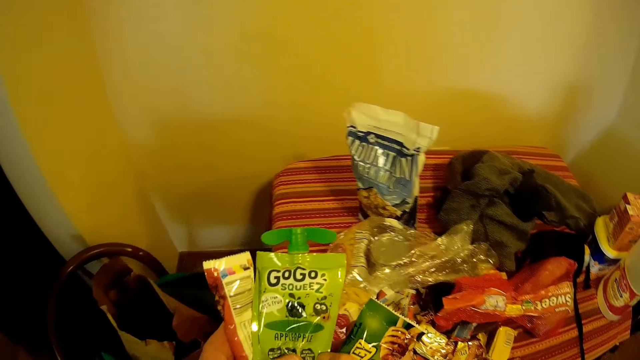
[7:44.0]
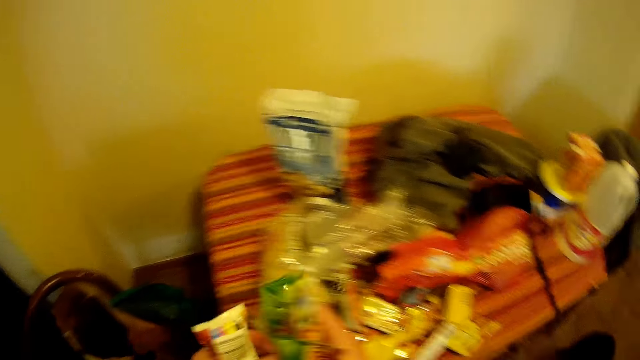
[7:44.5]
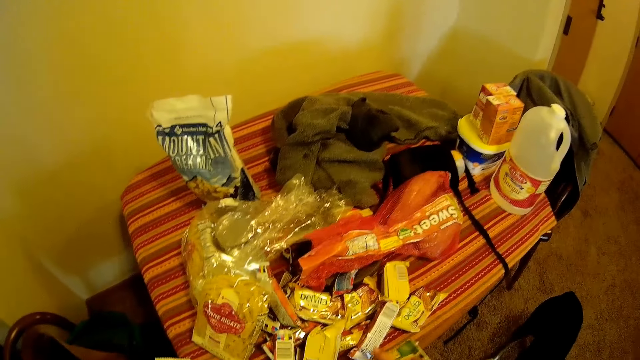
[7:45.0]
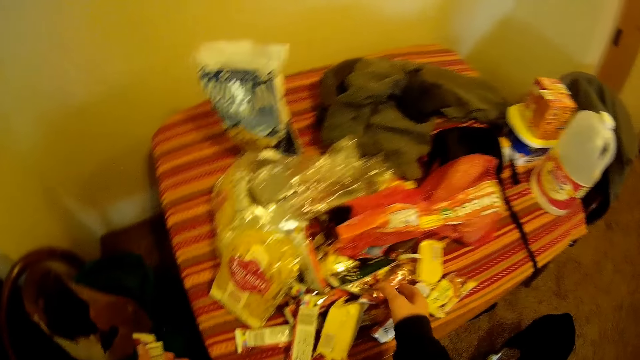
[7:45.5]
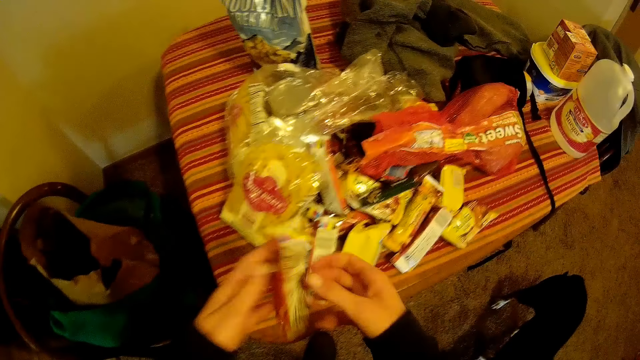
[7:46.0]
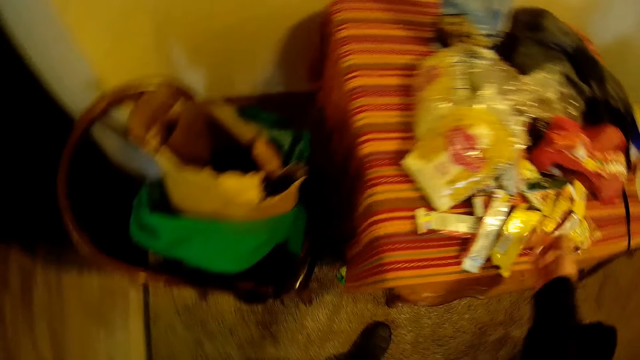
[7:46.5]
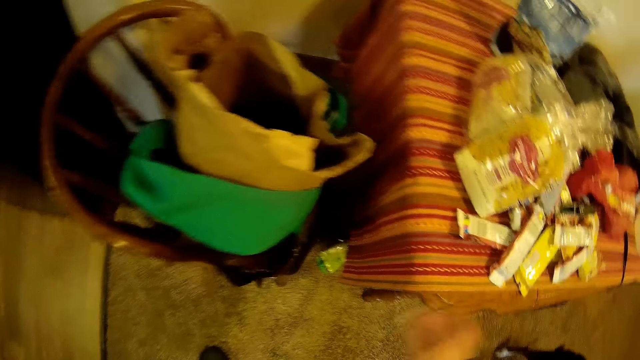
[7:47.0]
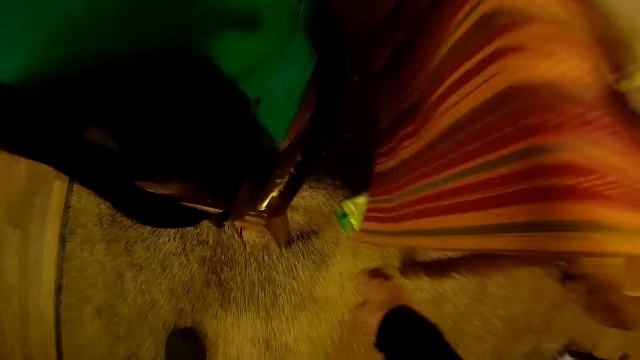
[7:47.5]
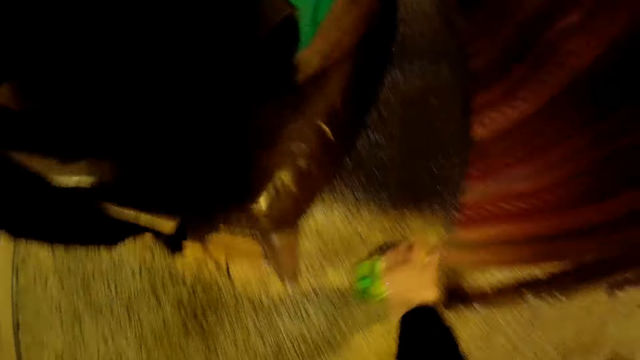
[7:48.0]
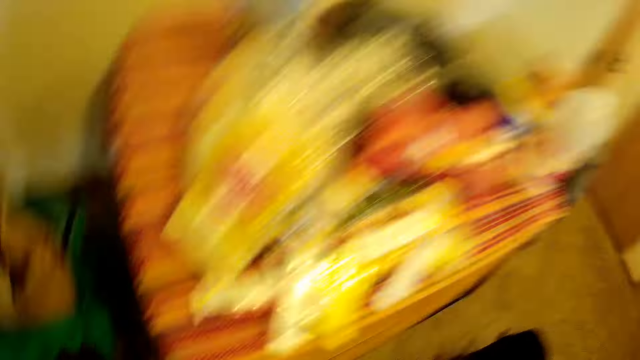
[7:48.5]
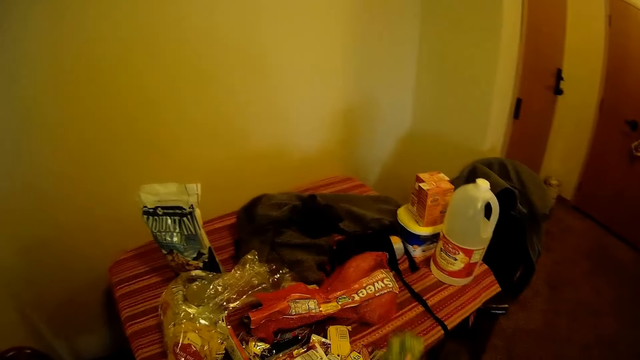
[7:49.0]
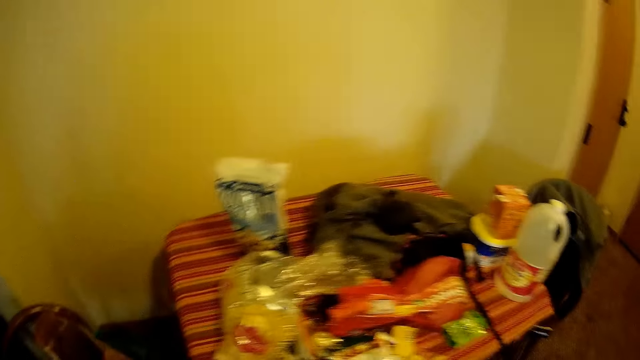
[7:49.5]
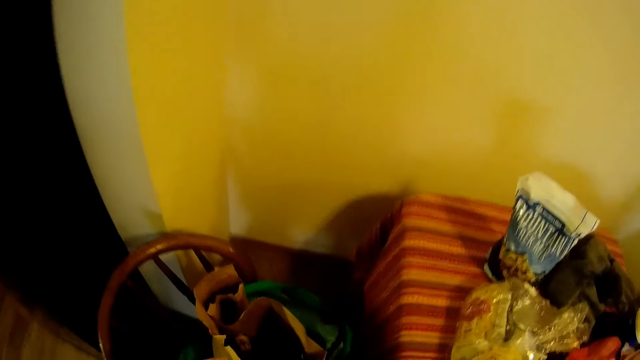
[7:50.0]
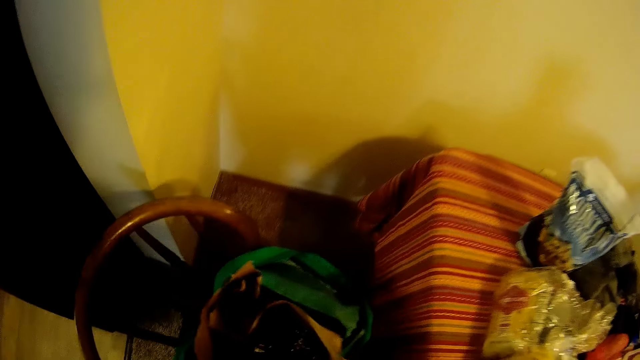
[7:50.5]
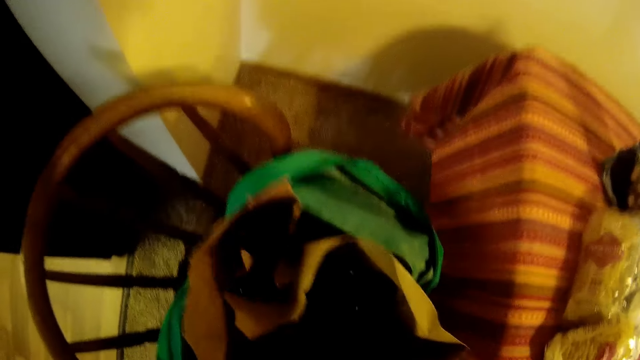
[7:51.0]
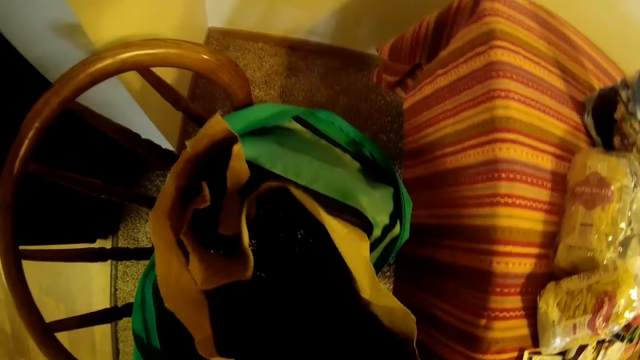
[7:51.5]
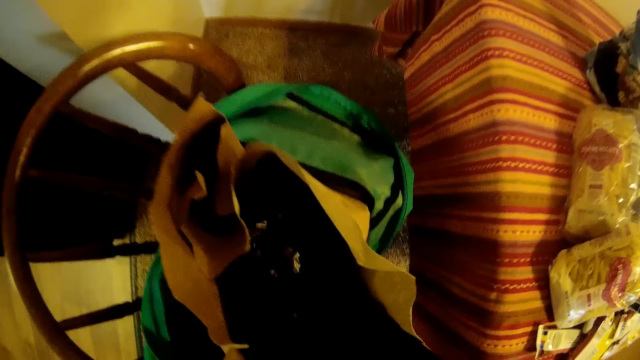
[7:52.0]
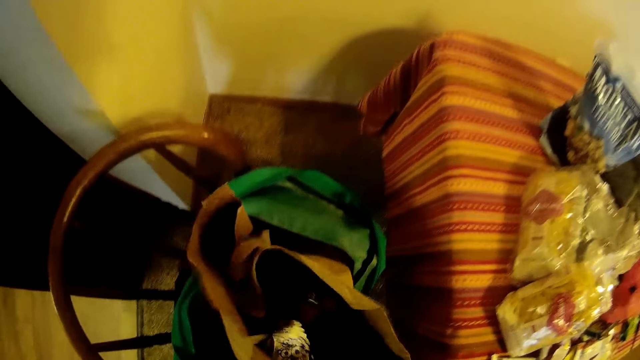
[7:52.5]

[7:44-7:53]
The camera wearer stares at the snacks. They drop a snack on the table. They place the snacks on the table. They pass a snack to the right hand. They place the snack on the table. They pick up a food item or snack from the floor. They place the snack on the table. They pick up Pop-Tarts. They remove food items from the paper bag.

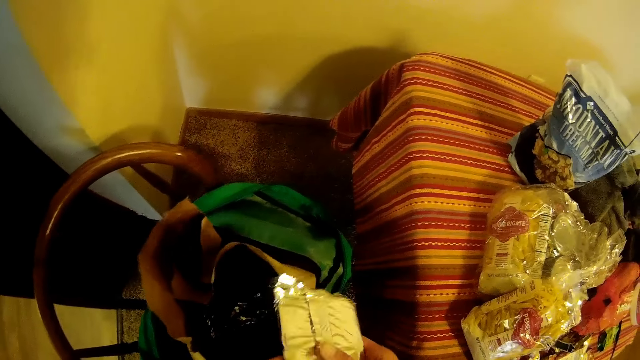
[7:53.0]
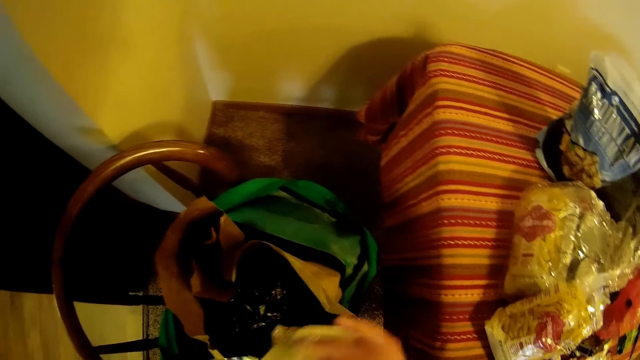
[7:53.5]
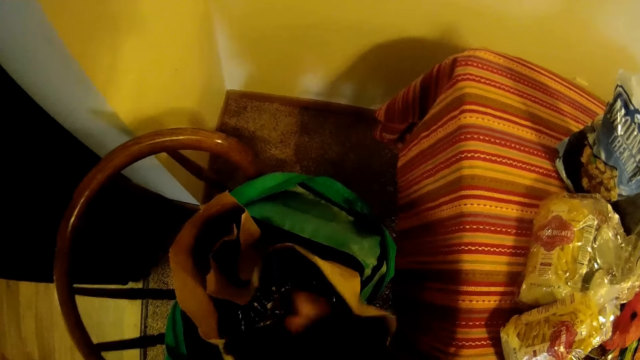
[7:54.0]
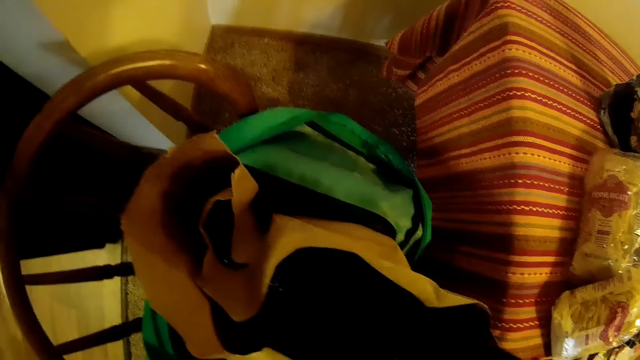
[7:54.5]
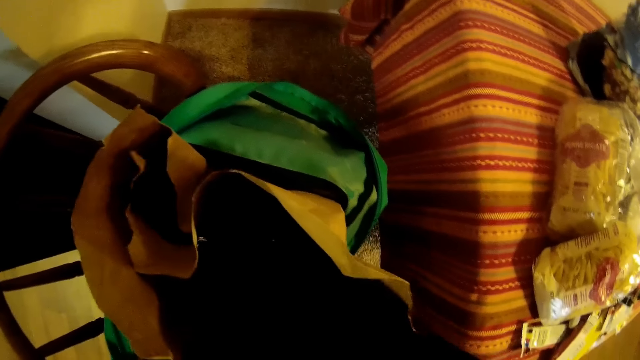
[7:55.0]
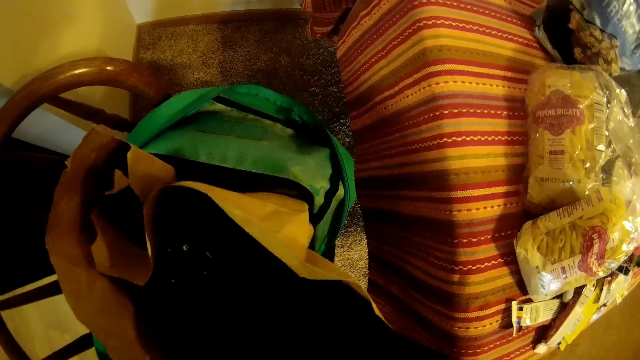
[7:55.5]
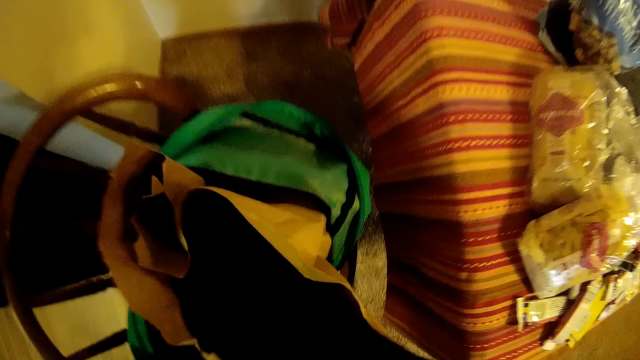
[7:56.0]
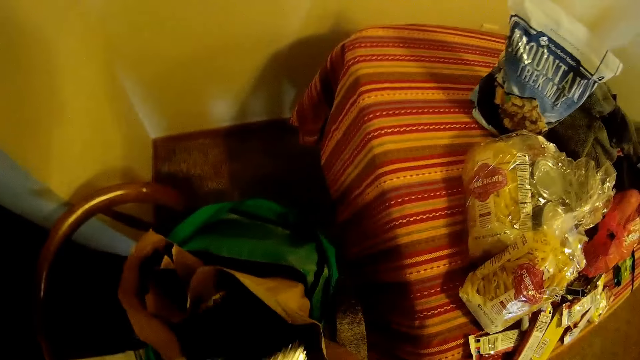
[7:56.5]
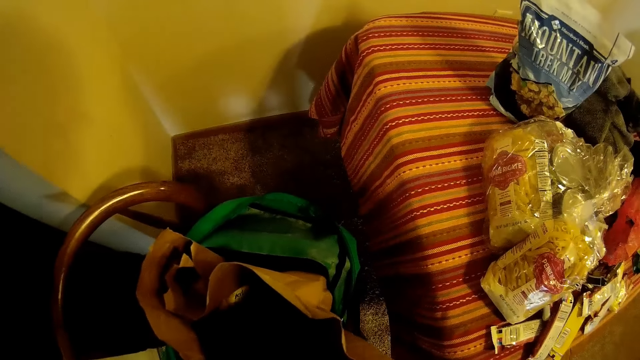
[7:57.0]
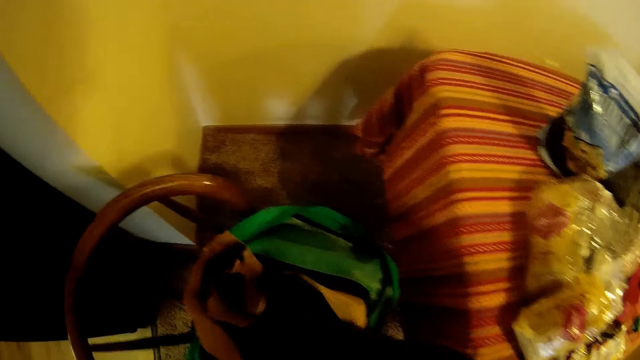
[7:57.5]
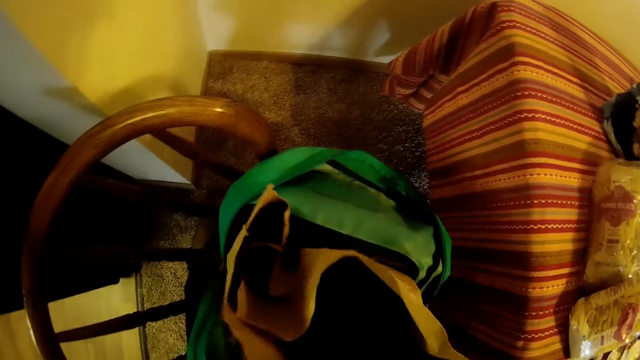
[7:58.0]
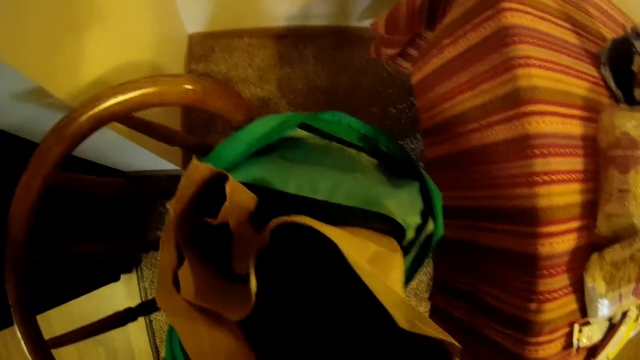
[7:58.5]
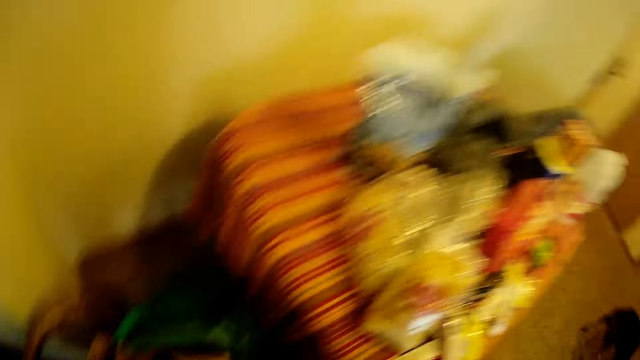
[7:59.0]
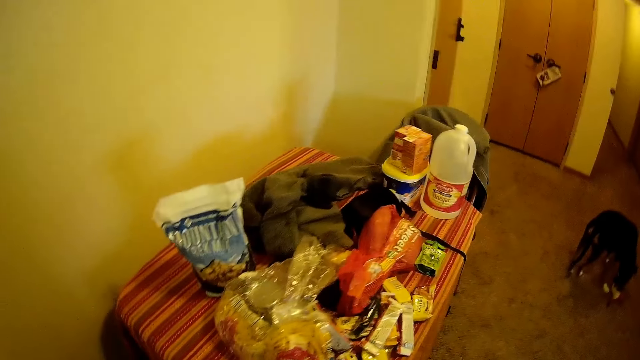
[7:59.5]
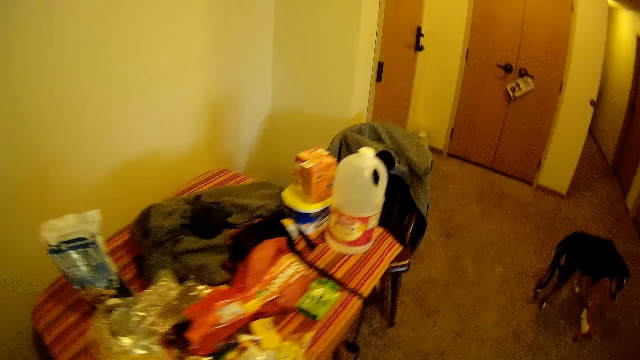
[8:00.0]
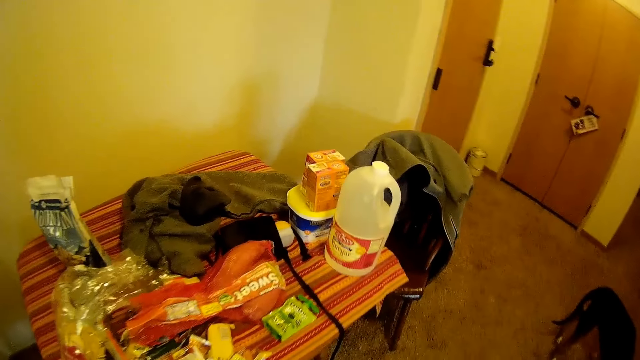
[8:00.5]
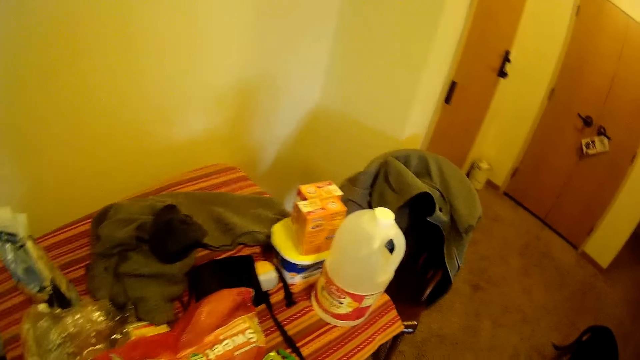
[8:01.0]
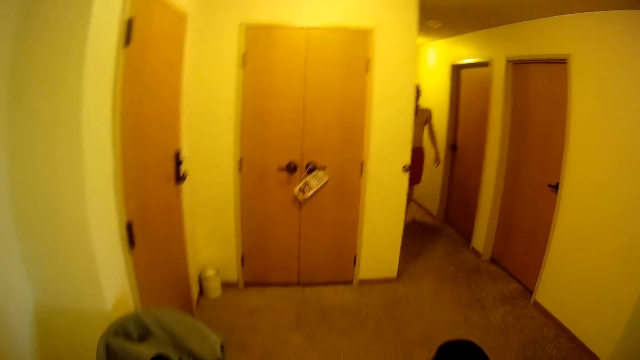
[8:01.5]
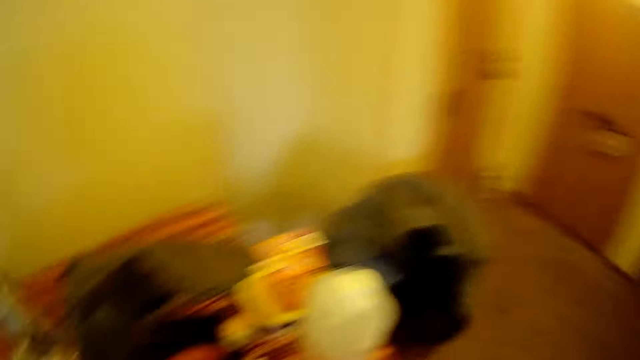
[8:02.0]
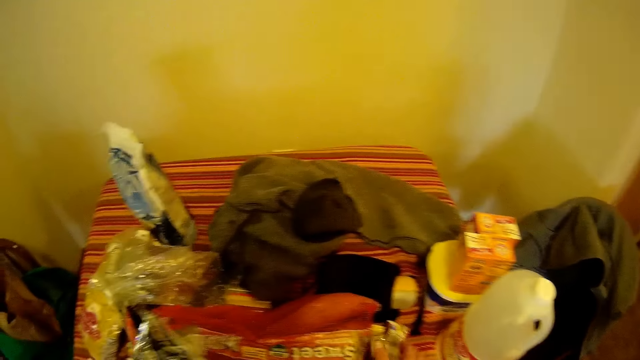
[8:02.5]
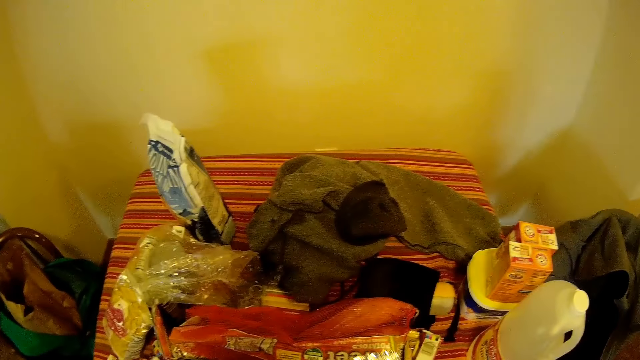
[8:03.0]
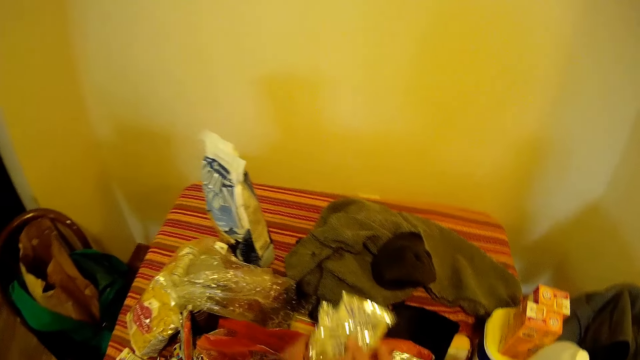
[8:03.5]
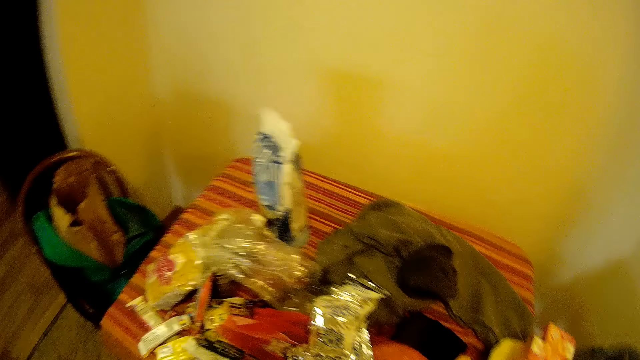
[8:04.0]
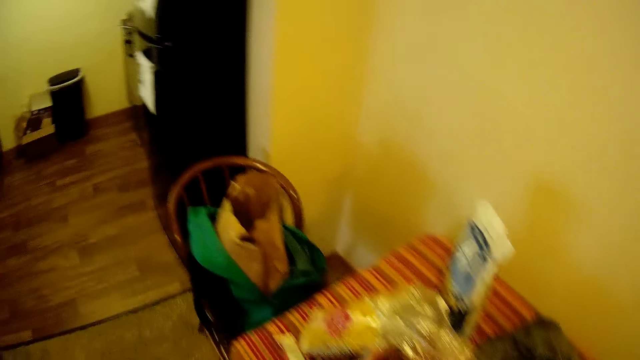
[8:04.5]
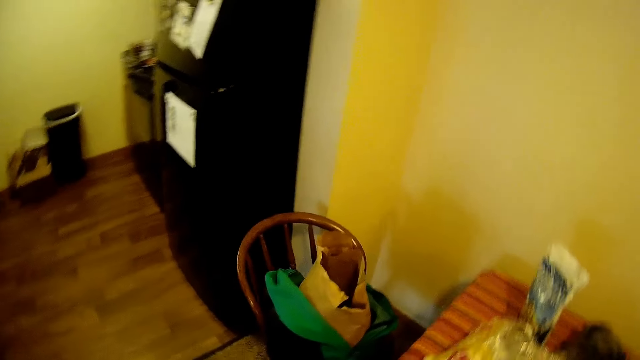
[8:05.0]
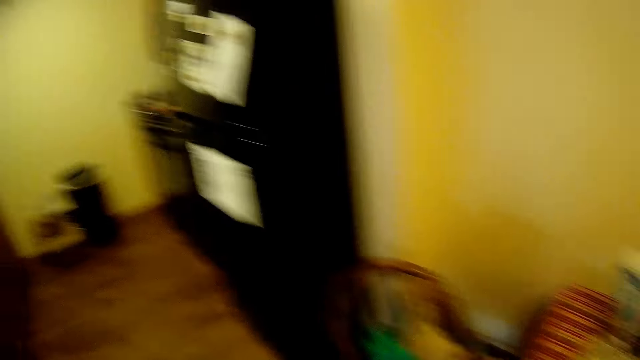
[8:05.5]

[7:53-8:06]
The camera wearer passes the pop tarts to the left hand. They pick the pop tarts. They pass the pop tarts to the left hand. They pick the pop tarts. They walk in the room. They place the pop tarts on the table. A man walks toward the camera wearer. The camera wearer walks in the room.
